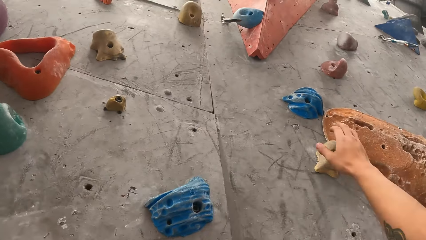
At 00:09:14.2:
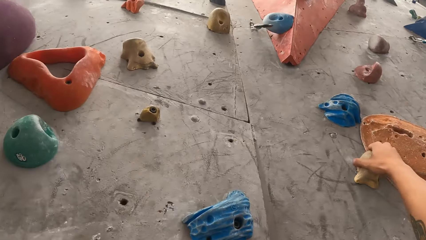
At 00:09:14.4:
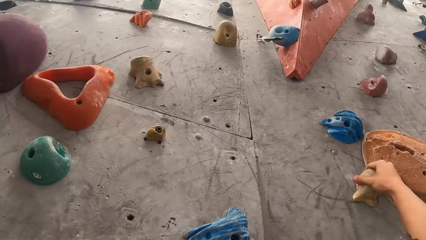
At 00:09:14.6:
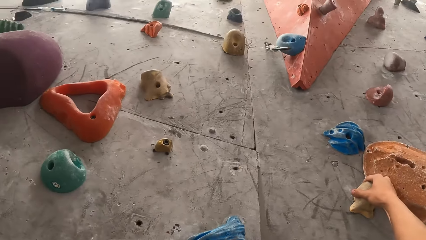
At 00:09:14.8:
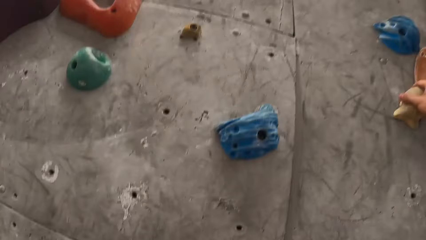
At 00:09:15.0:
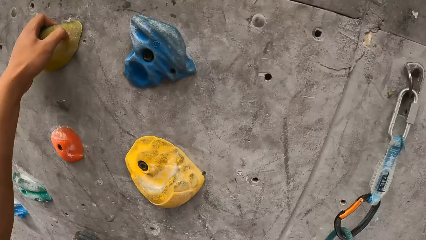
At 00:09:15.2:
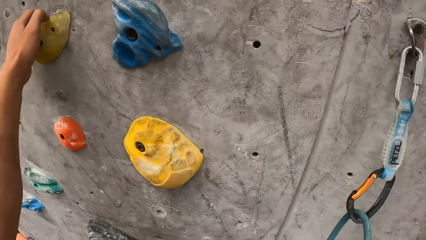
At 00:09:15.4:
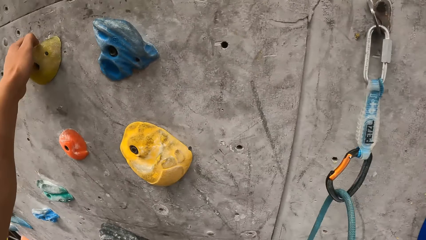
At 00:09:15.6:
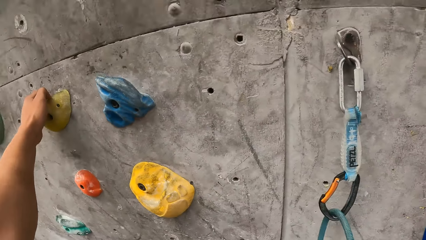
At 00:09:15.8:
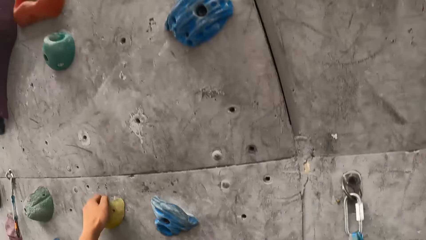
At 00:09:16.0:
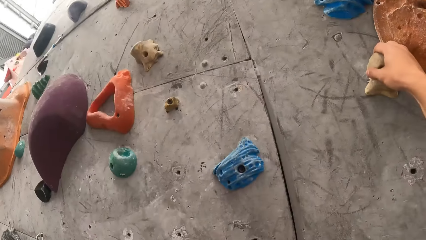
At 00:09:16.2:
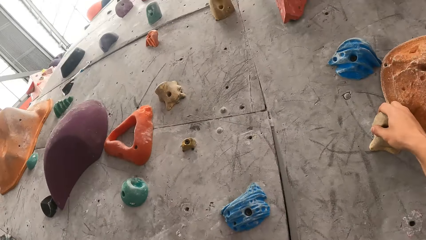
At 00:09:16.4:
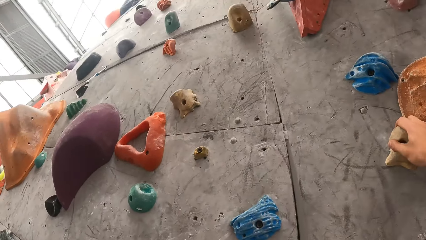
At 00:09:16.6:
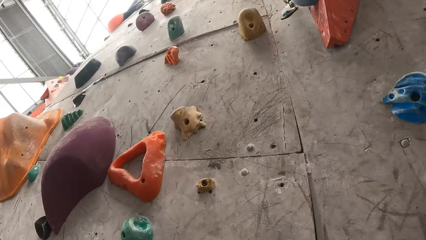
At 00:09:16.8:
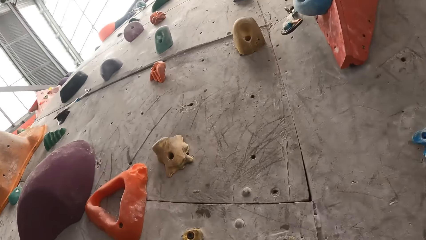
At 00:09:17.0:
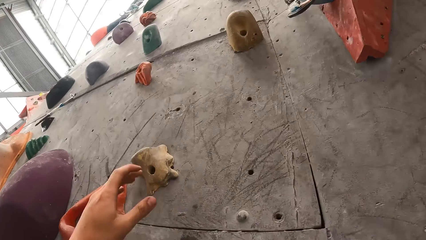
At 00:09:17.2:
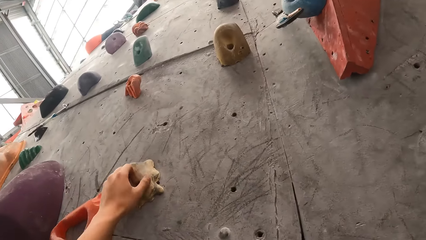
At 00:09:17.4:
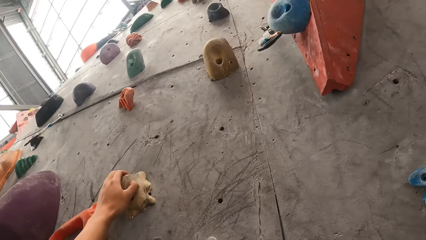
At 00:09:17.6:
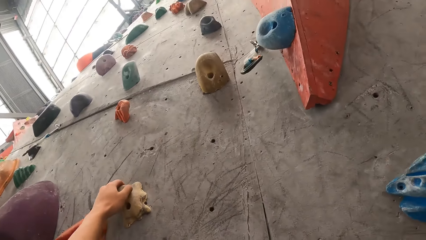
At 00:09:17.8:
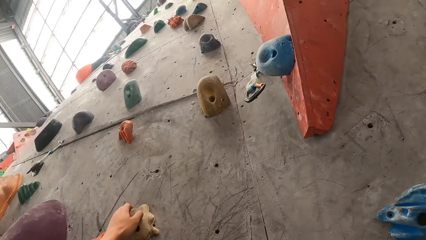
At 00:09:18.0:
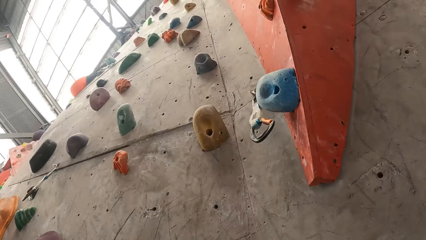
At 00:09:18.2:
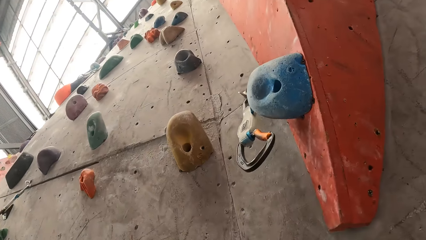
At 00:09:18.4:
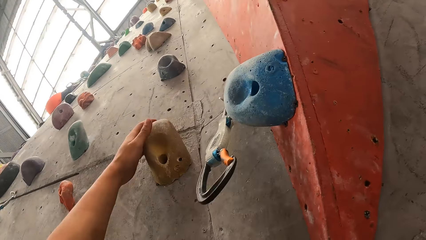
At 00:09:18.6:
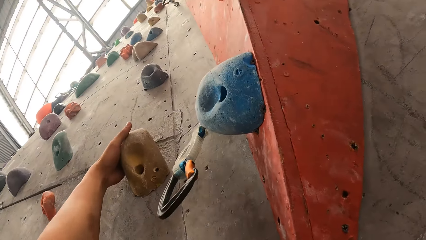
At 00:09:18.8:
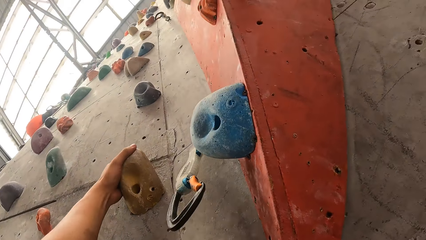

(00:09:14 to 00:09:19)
The camera wearer looks up. They climb on the board.

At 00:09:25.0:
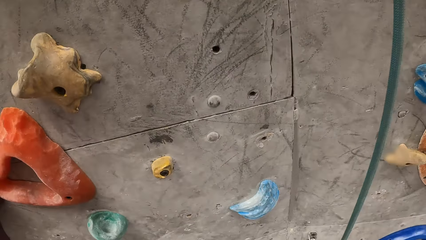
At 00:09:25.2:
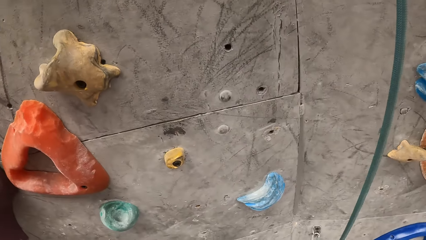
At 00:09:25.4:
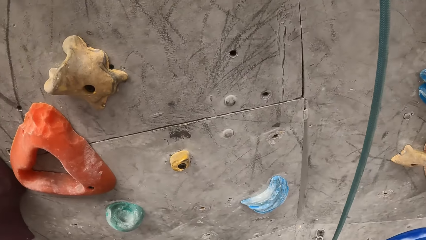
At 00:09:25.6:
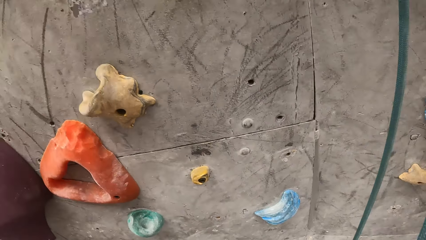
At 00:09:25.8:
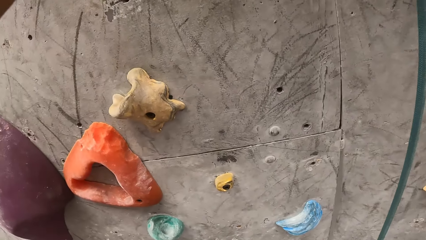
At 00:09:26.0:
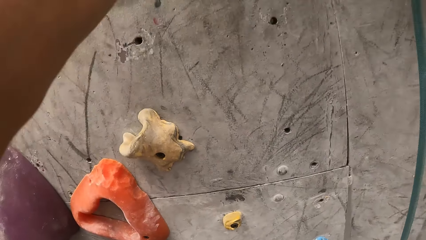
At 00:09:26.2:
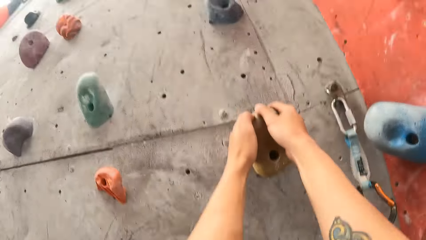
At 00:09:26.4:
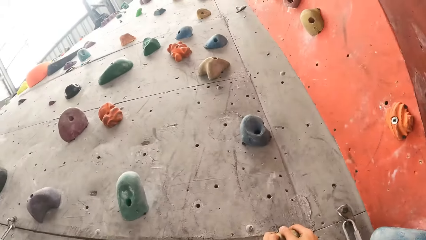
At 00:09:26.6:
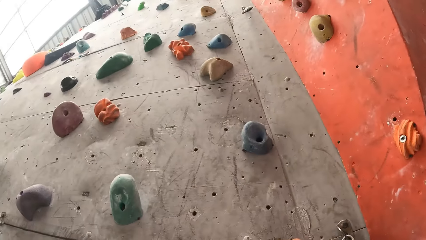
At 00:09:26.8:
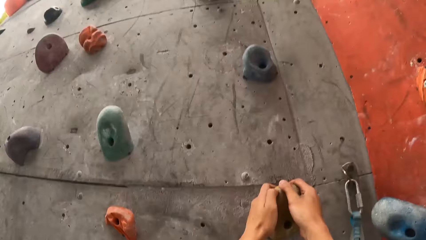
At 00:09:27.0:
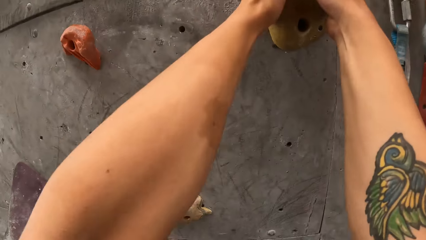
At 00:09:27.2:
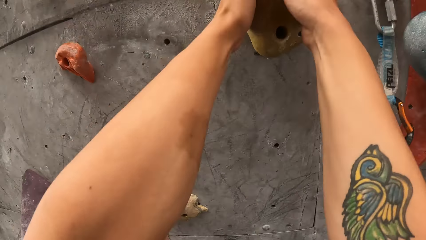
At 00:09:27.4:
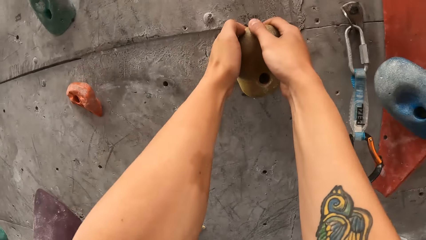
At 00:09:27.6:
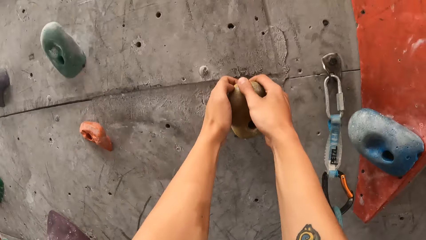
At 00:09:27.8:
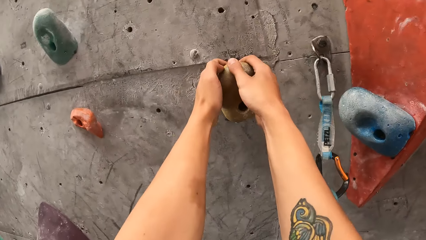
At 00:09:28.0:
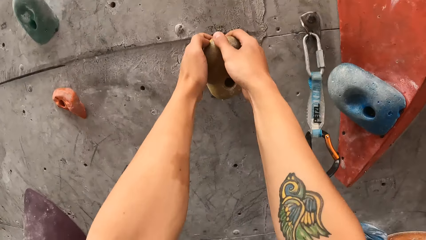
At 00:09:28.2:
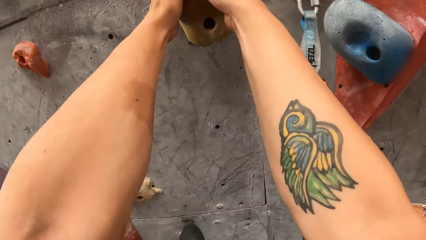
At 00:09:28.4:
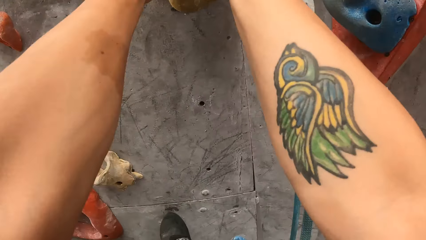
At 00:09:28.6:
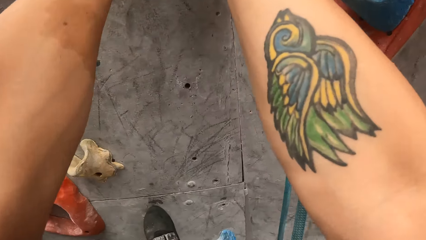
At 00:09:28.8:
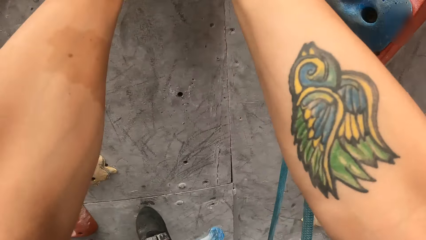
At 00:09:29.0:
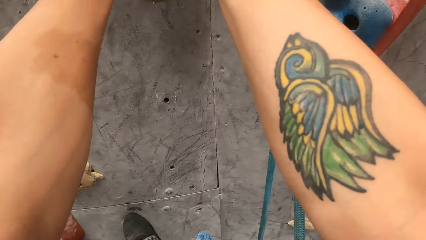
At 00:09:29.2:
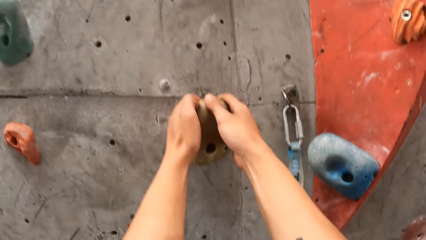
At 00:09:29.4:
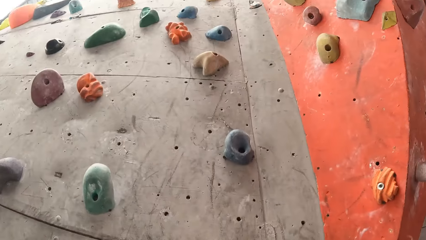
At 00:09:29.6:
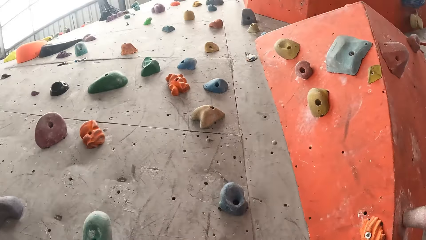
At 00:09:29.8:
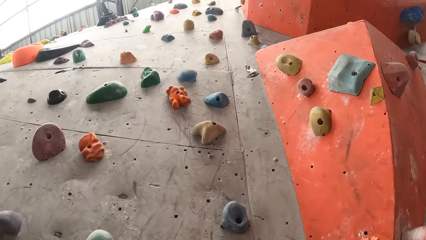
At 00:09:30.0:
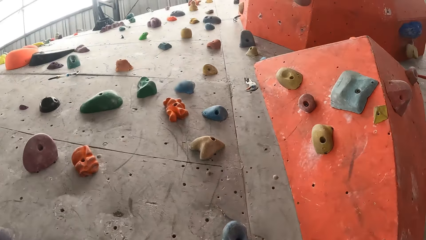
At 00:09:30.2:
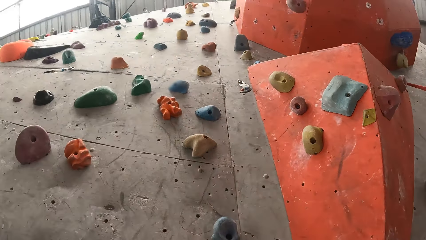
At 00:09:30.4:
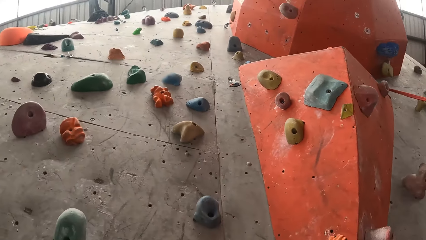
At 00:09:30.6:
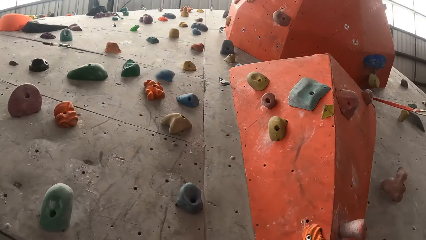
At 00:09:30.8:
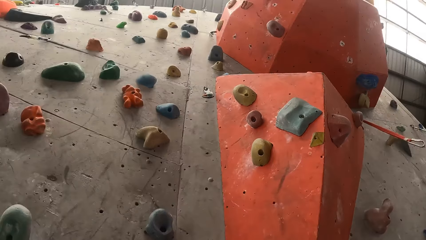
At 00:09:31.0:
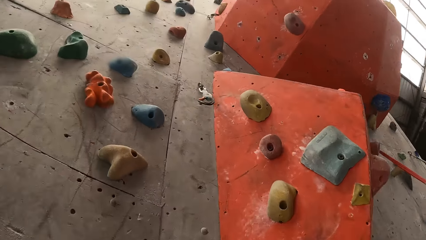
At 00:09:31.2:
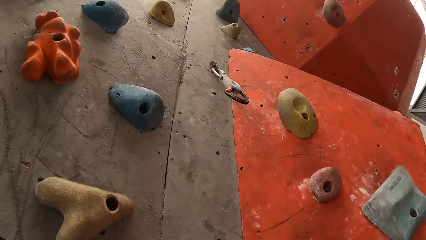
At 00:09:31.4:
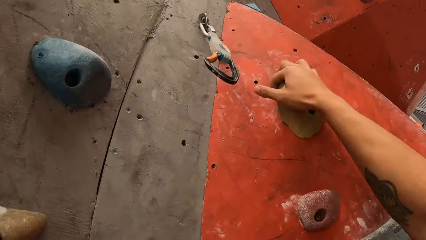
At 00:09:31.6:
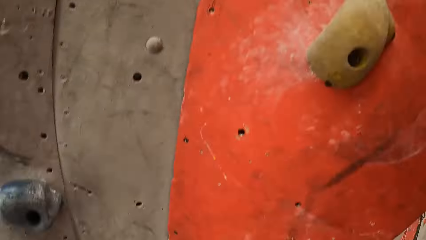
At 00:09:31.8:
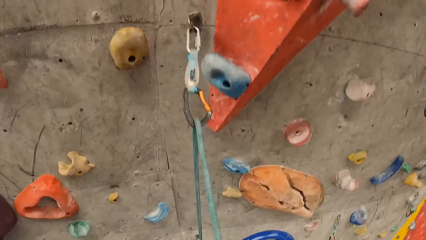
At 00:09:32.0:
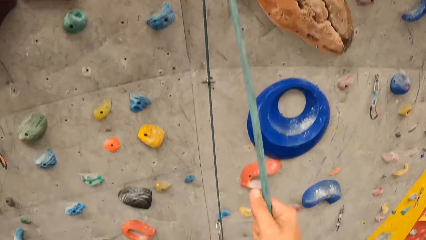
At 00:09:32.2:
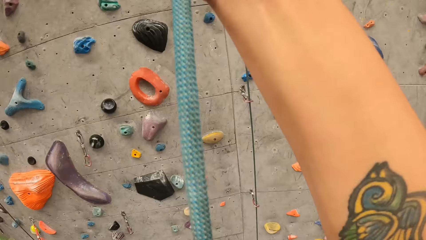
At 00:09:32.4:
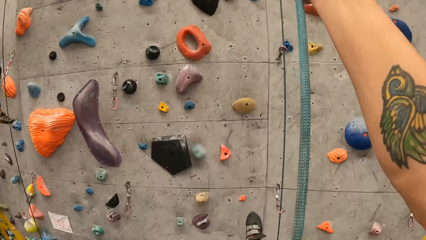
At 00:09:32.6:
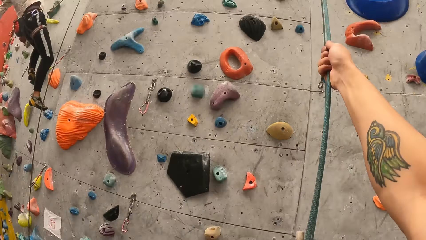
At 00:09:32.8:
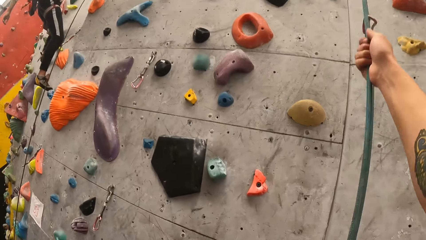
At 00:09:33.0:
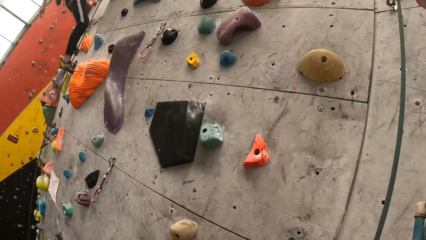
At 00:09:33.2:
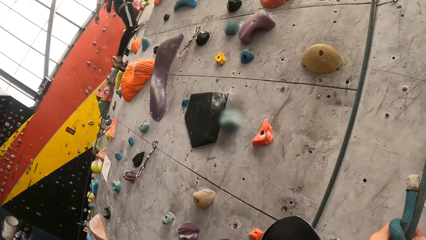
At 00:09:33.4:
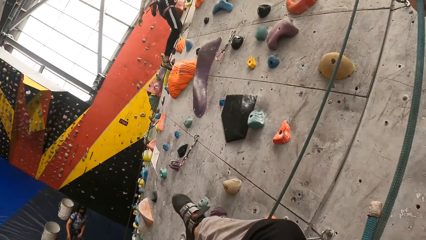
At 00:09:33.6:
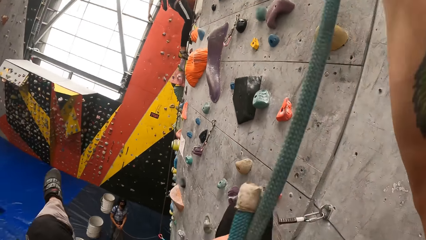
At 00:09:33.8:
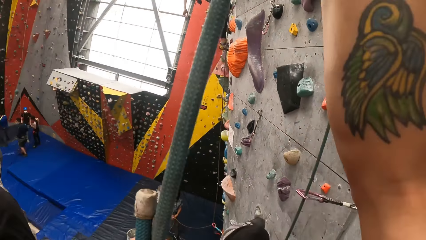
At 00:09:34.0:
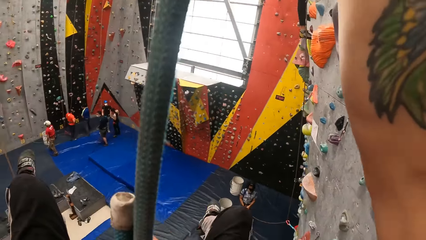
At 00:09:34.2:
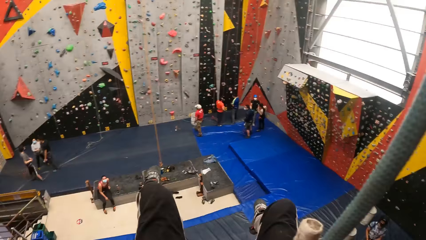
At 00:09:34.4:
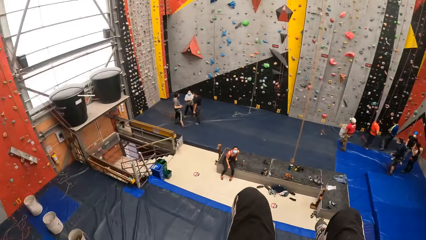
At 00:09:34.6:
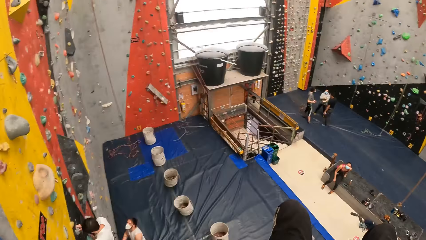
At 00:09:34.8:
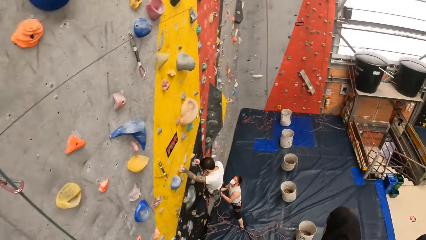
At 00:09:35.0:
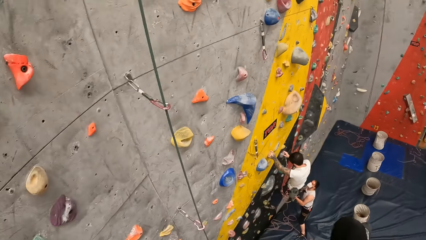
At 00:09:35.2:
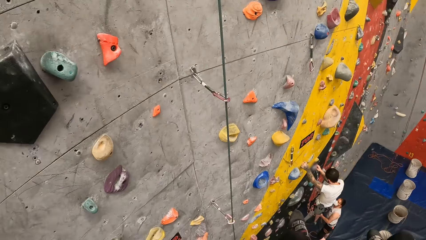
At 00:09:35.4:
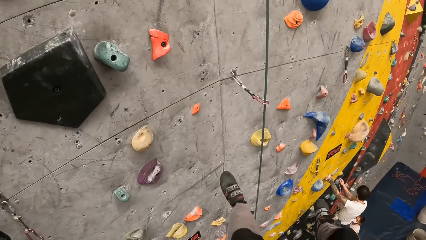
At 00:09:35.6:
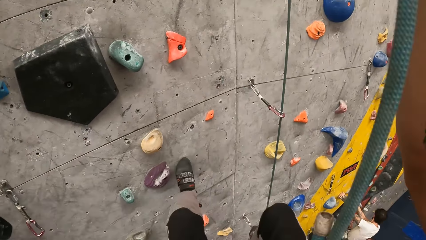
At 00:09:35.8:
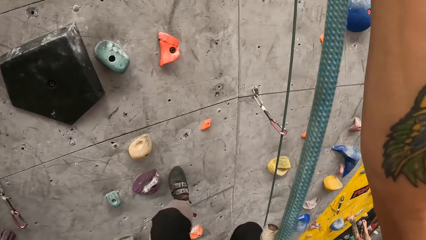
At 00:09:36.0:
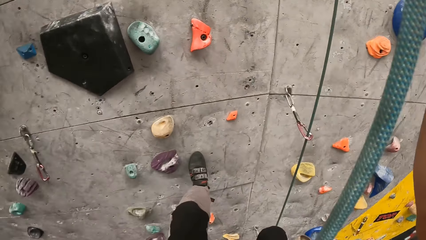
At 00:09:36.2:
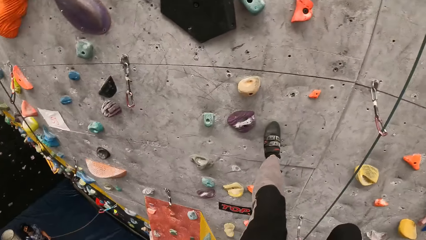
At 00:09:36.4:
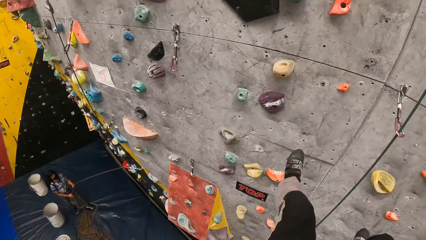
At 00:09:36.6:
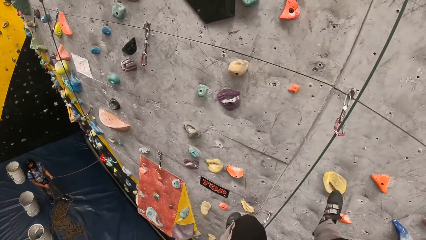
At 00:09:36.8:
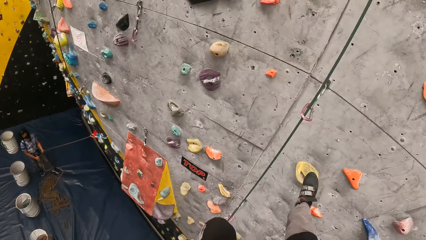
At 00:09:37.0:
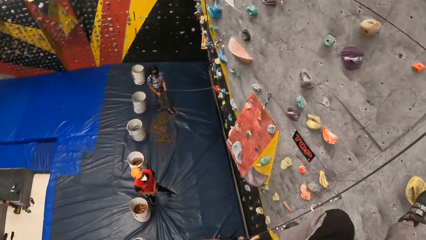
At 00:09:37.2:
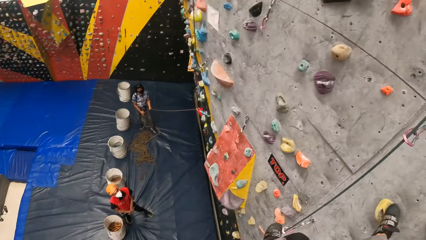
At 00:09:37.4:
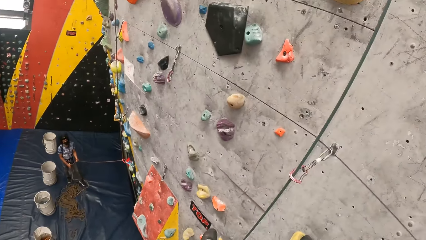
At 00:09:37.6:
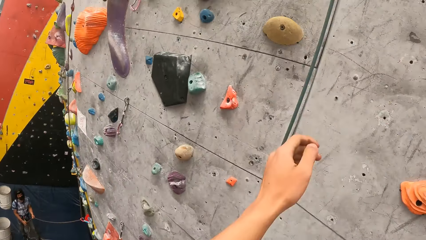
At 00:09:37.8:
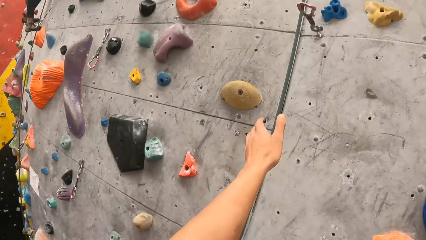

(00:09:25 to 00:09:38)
The camera wearer looks around. They look up, climb on the board, and hold on the board. They hold a climbing hold. They hold a rope with the right hand. They hang onto the rope. They swing on the rope. They step on the board.
